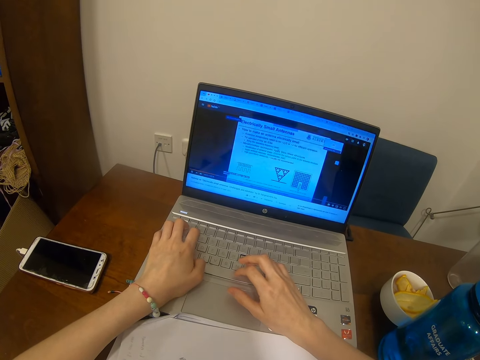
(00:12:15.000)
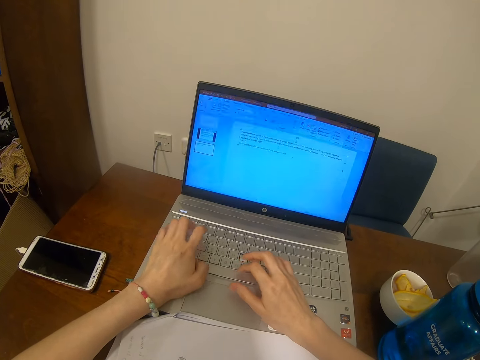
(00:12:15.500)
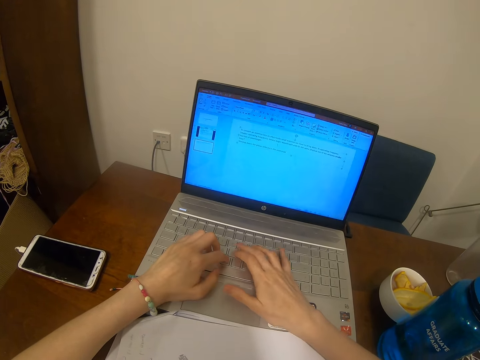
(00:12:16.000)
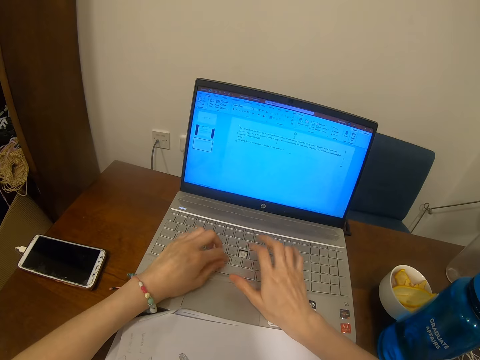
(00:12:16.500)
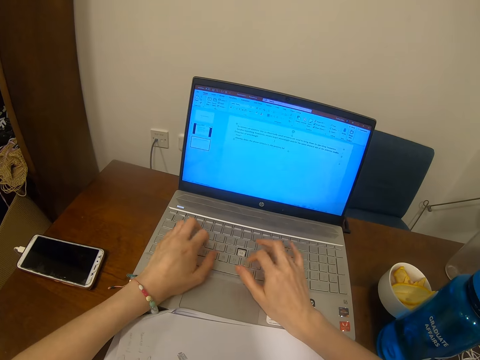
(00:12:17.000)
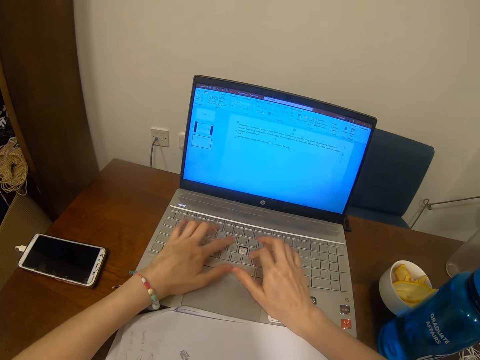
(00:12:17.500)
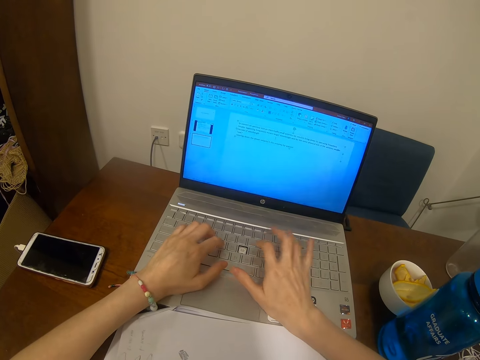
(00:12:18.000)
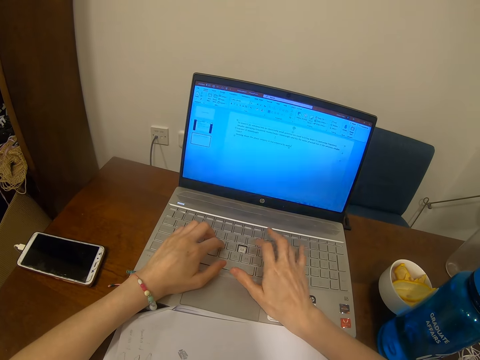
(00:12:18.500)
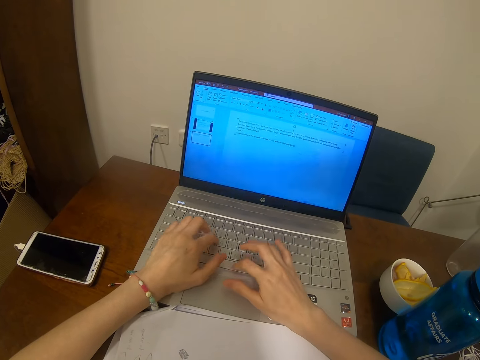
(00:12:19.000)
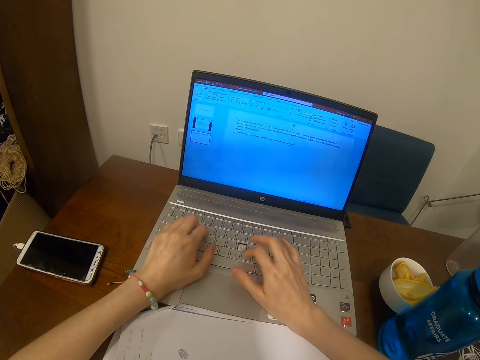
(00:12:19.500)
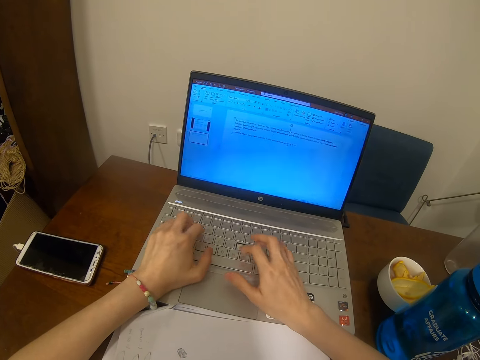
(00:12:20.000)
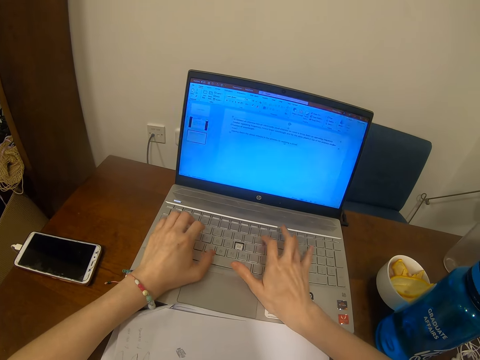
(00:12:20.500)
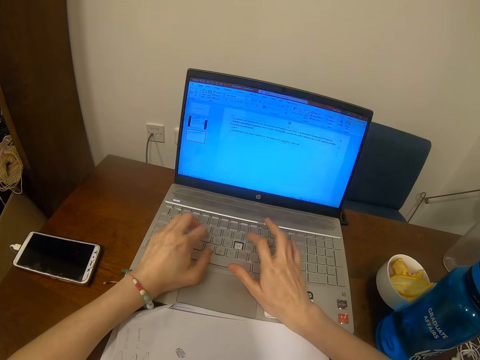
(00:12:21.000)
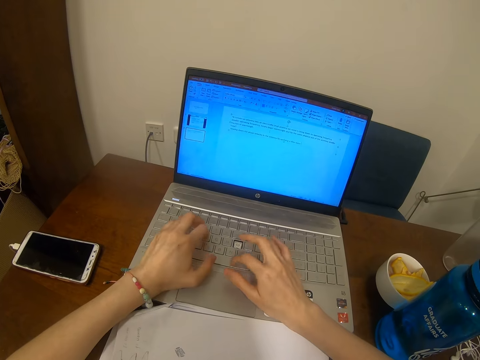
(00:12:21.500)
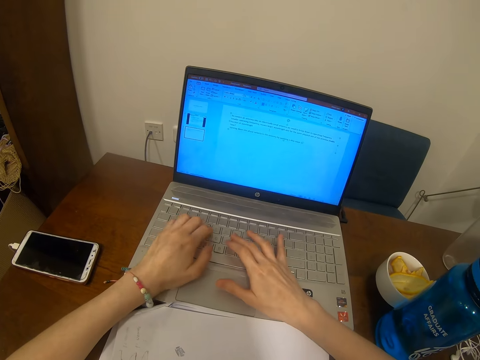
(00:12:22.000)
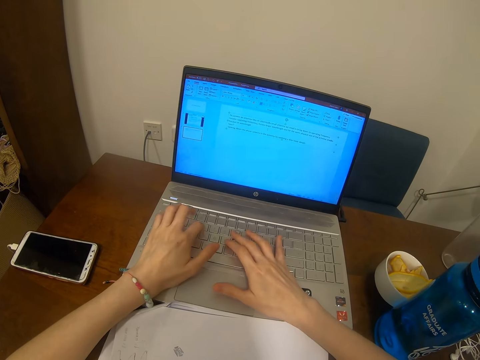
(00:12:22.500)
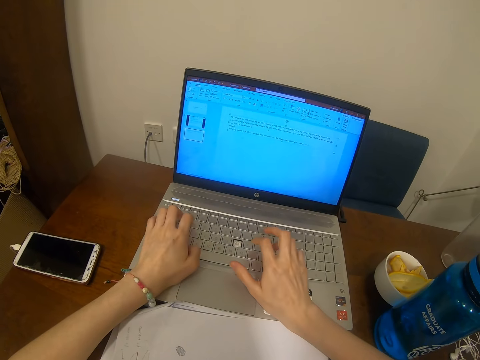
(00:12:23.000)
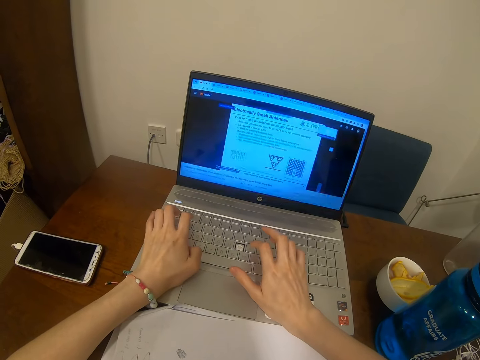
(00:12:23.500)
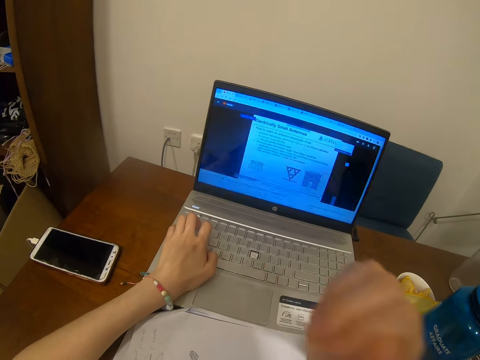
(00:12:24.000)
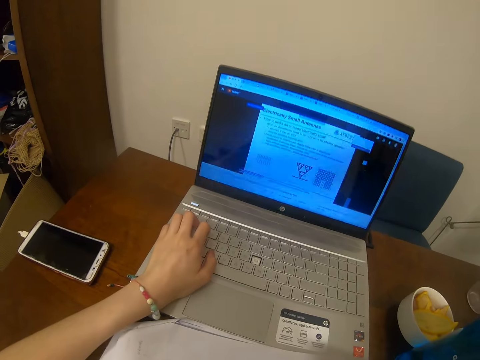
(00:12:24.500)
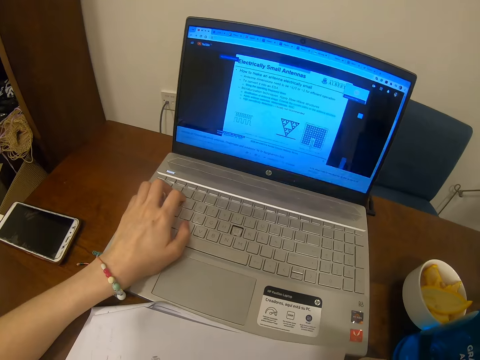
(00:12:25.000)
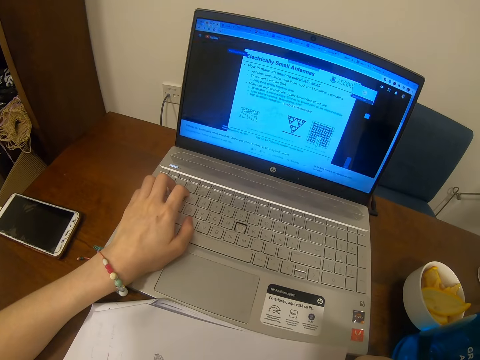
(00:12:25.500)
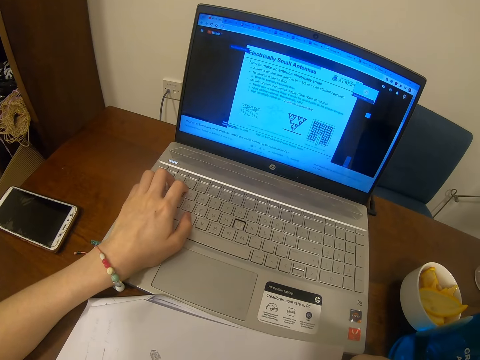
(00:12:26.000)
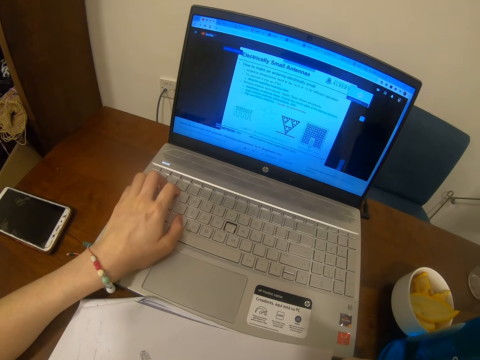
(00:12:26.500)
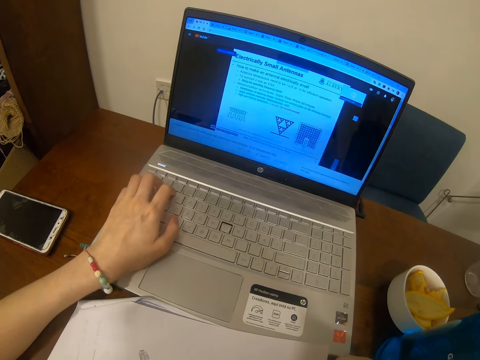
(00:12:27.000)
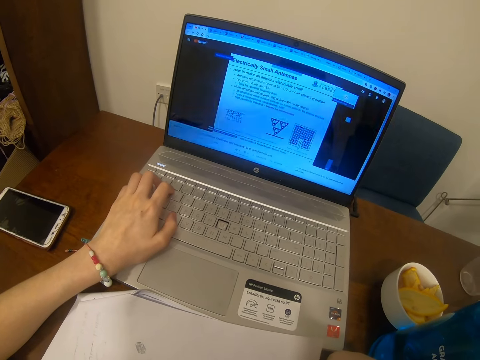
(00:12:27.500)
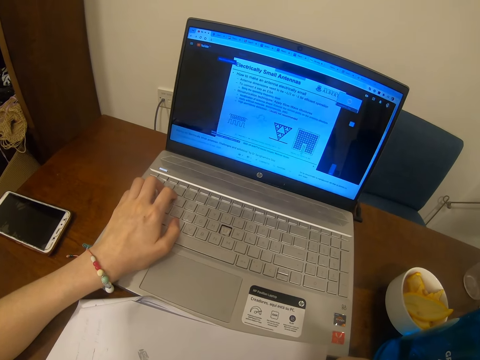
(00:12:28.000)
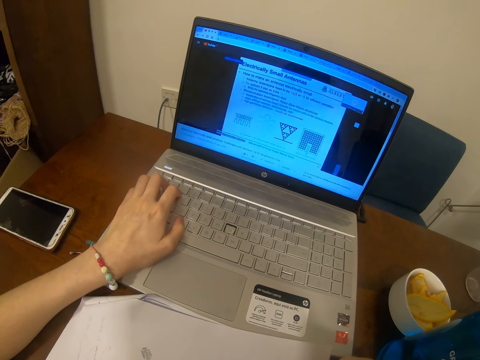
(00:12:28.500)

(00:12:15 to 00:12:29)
The camera wearer types on a laptop's keyboard. They use the laptop.

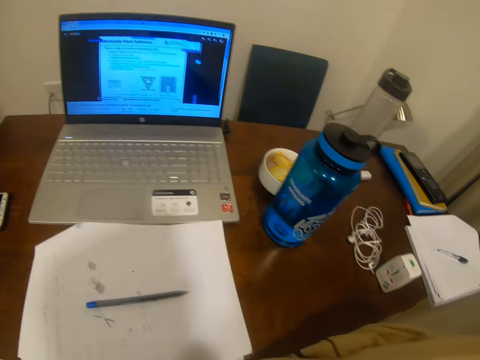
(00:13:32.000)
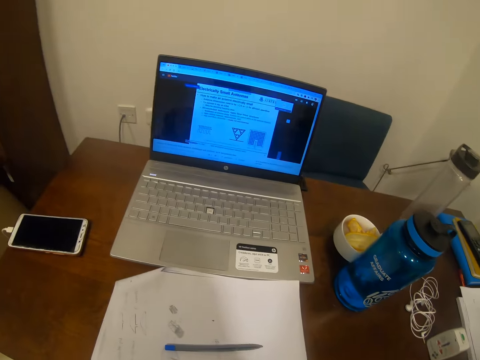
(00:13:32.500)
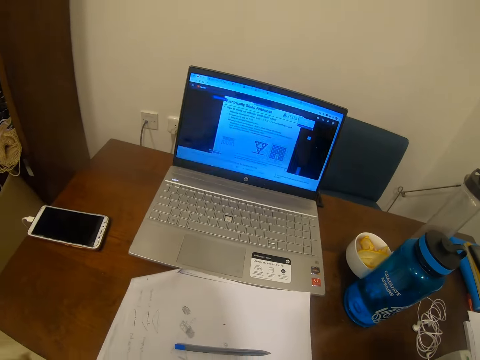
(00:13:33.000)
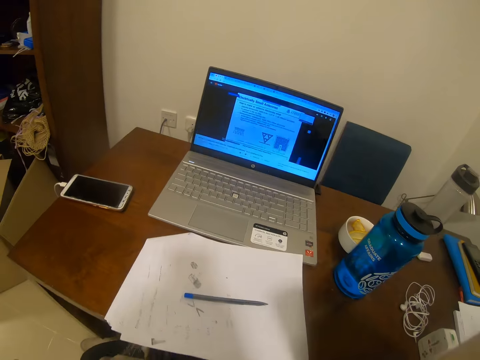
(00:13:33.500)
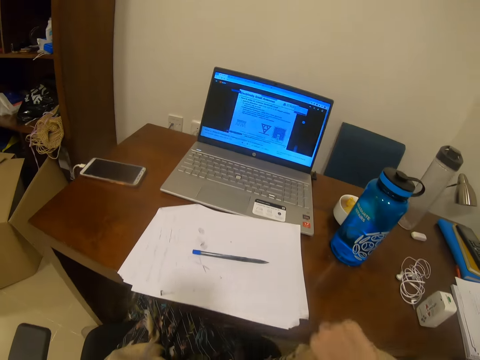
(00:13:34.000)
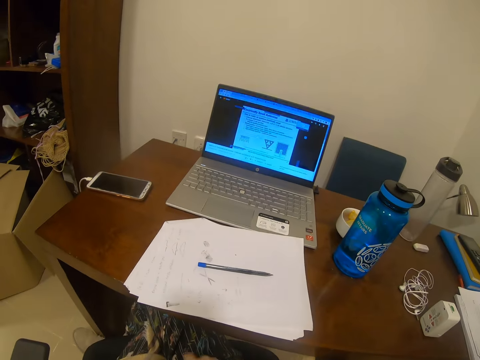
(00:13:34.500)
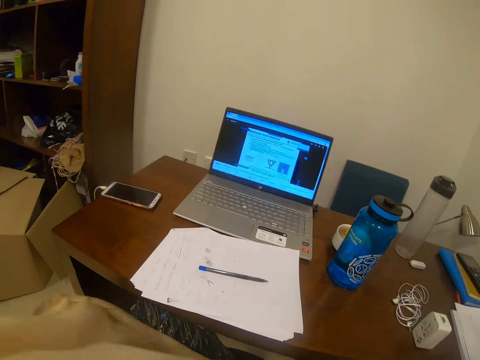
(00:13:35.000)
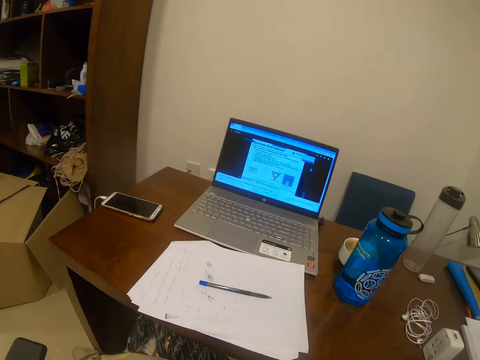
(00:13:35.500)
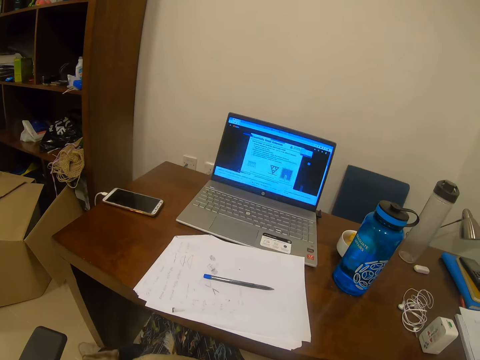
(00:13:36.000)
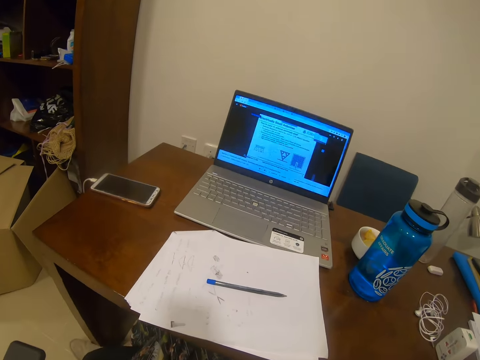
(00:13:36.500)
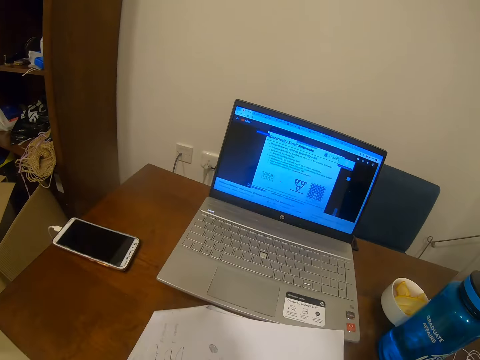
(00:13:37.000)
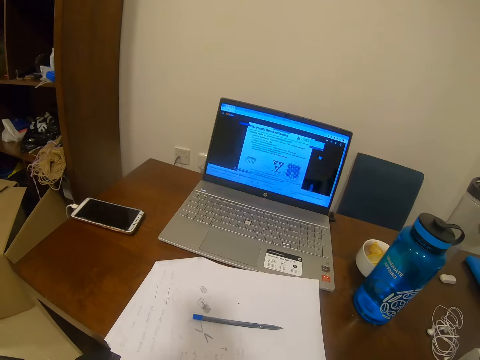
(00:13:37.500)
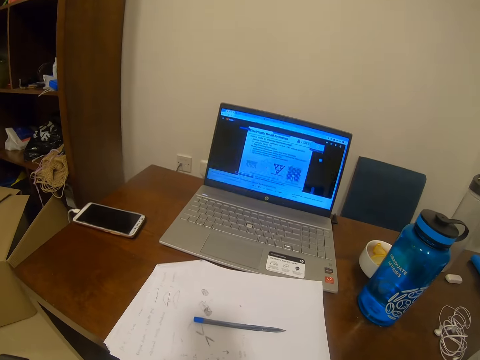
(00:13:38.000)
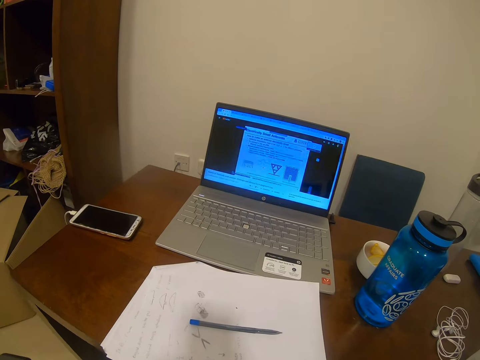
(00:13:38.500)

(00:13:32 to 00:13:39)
The camera wearer adjusts their seating position.

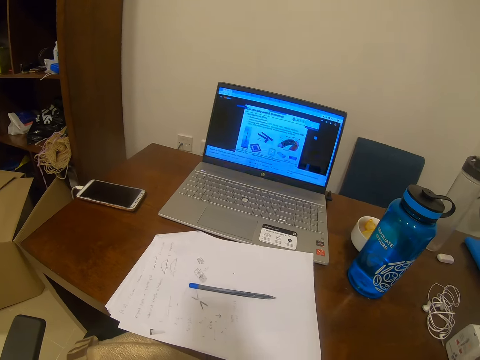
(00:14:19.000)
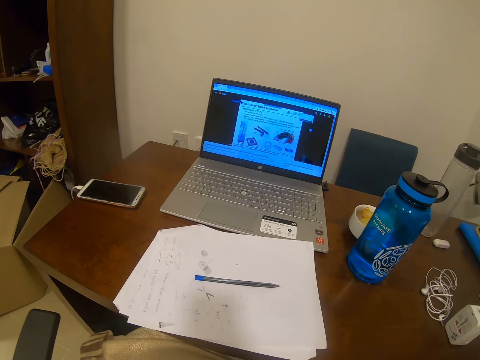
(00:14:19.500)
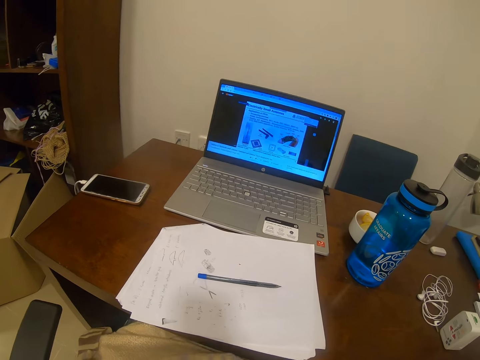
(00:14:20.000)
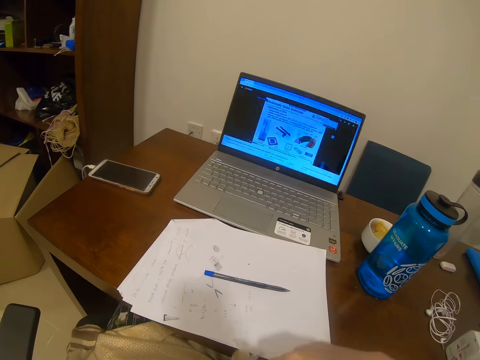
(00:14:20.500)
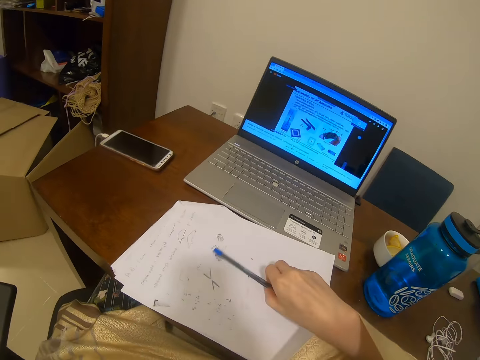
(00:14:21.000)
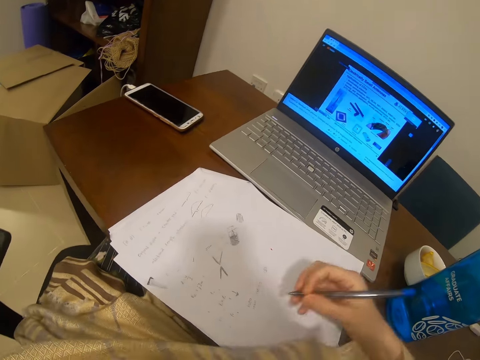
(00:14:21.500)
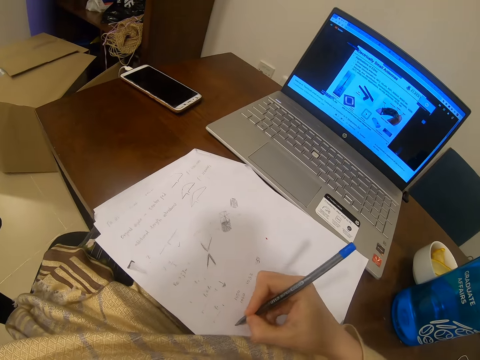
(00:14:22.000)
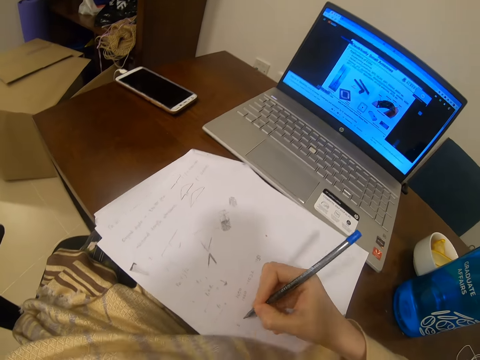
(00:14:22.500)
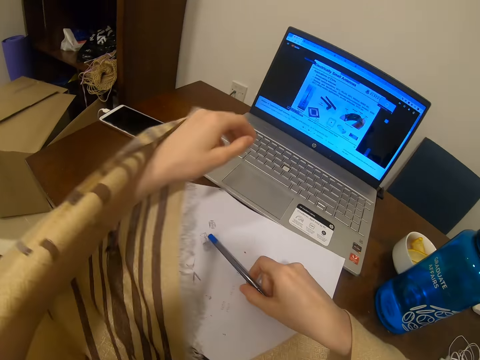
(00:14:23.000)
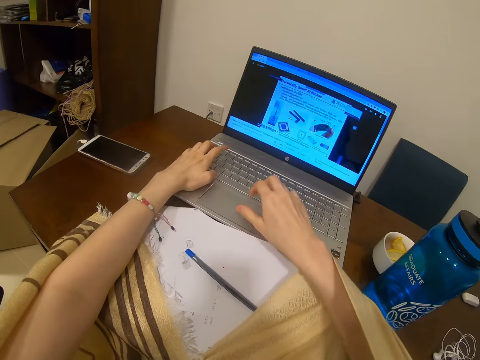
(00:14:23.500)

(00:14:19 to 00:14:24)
The camera wearer picks up a pen. They write on a paper. They put the pen down. They type.
